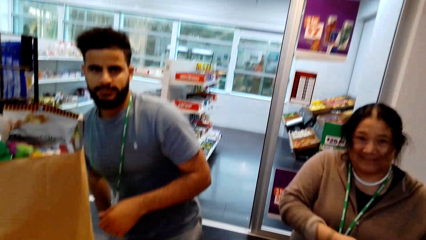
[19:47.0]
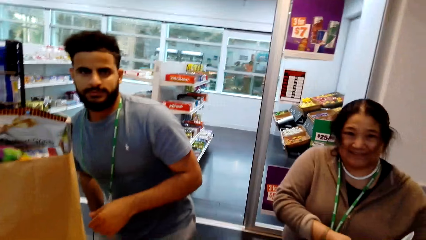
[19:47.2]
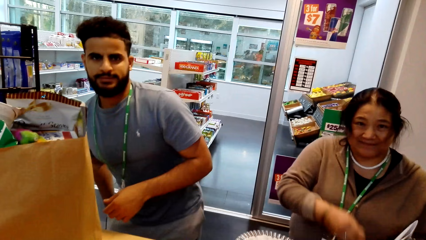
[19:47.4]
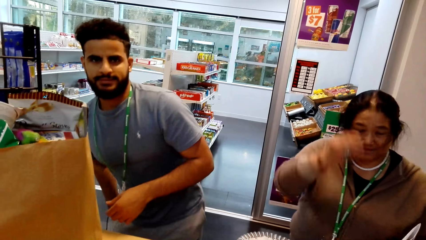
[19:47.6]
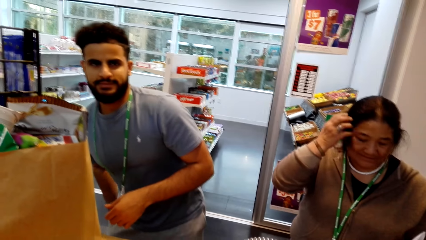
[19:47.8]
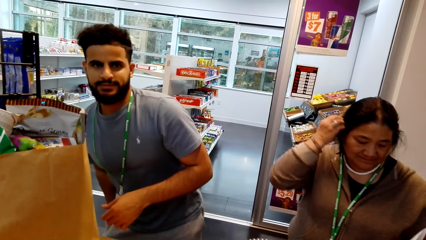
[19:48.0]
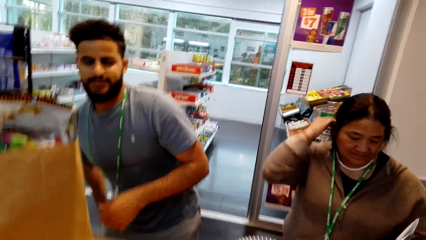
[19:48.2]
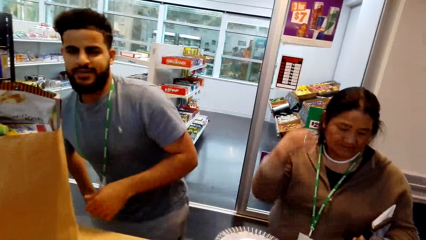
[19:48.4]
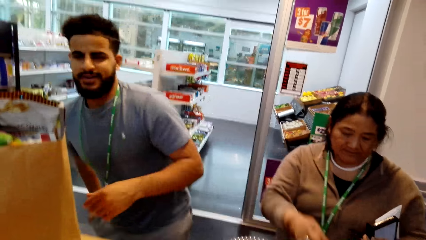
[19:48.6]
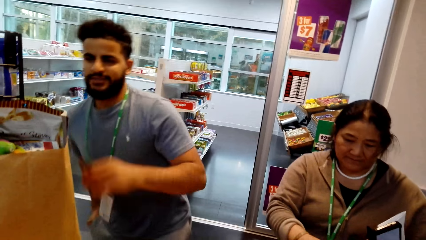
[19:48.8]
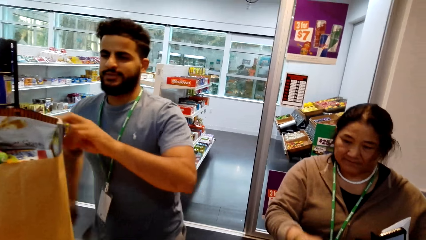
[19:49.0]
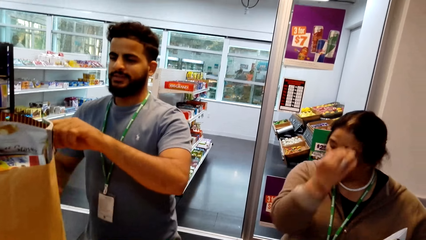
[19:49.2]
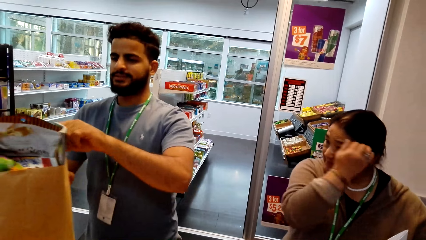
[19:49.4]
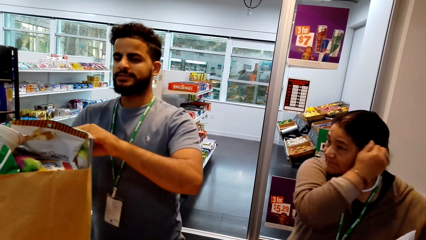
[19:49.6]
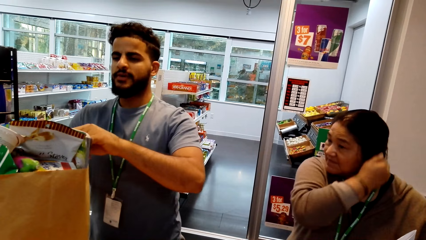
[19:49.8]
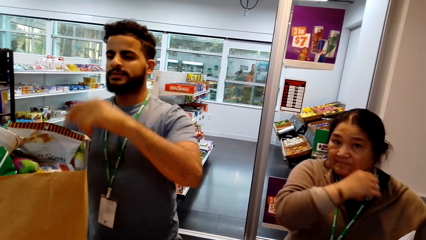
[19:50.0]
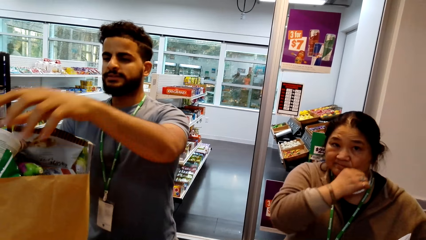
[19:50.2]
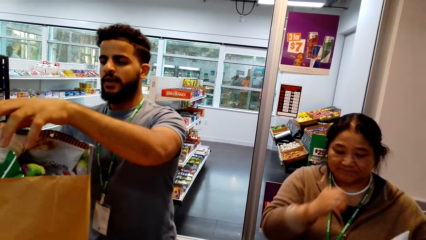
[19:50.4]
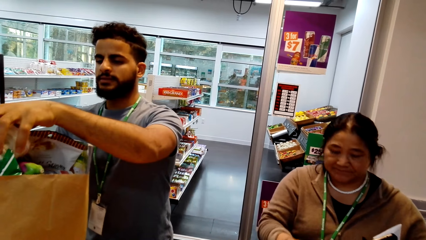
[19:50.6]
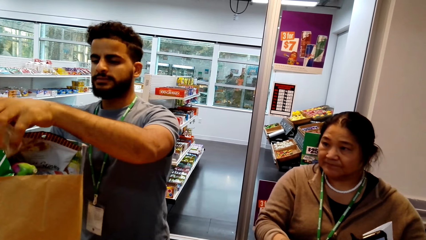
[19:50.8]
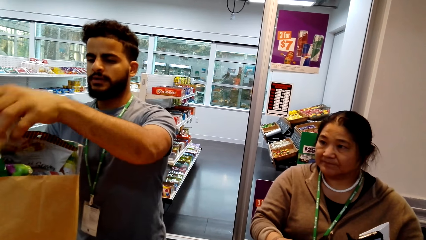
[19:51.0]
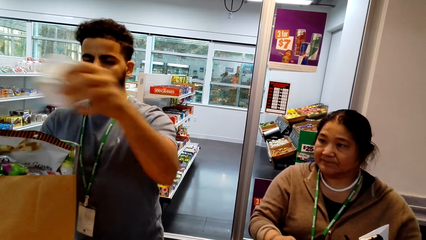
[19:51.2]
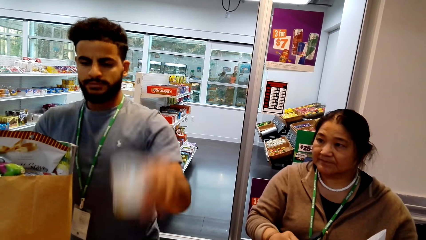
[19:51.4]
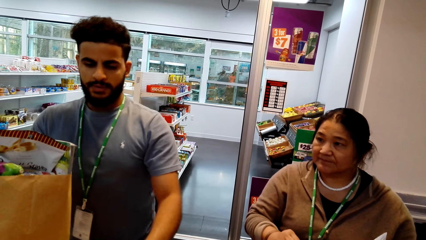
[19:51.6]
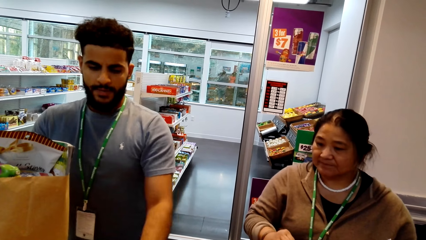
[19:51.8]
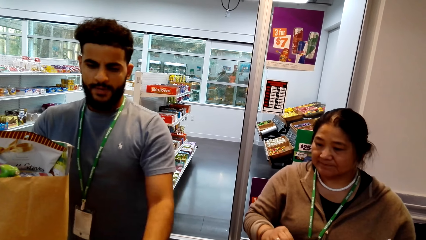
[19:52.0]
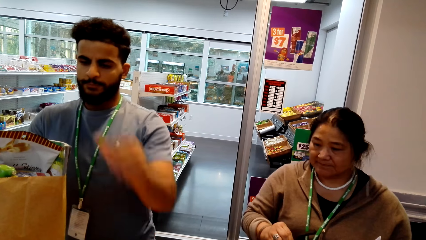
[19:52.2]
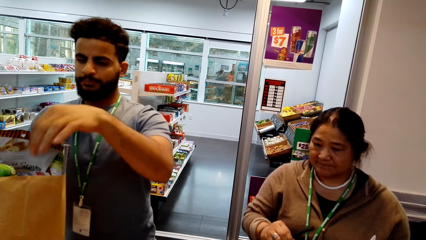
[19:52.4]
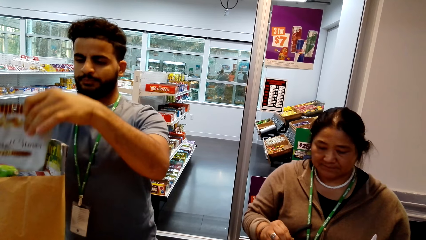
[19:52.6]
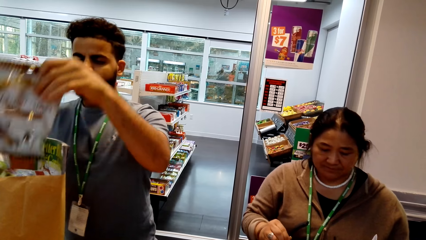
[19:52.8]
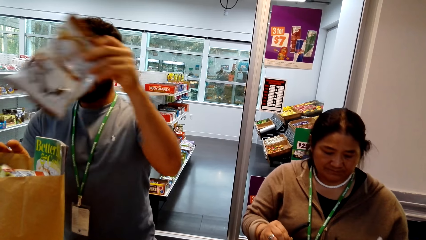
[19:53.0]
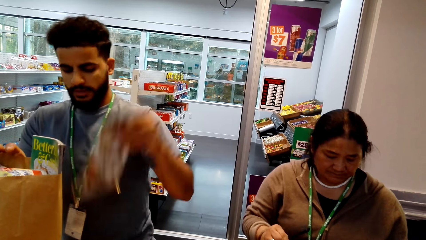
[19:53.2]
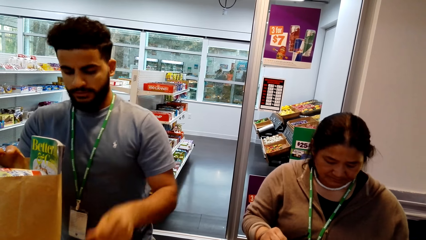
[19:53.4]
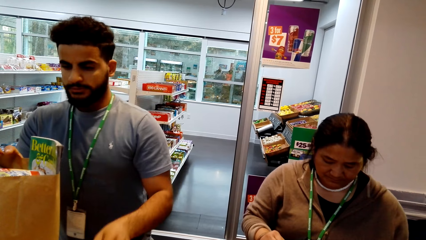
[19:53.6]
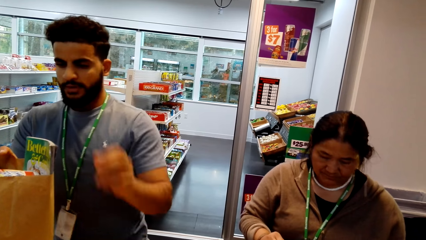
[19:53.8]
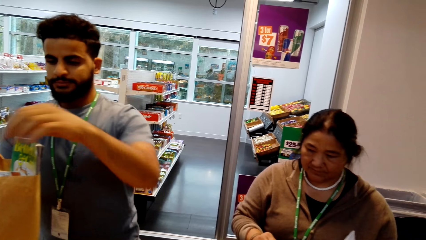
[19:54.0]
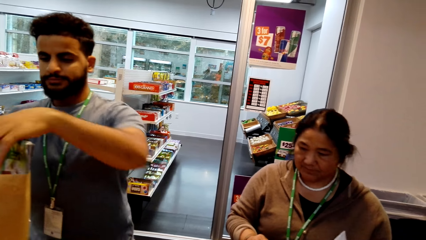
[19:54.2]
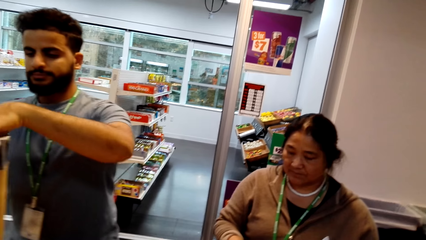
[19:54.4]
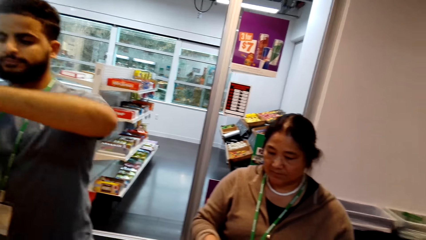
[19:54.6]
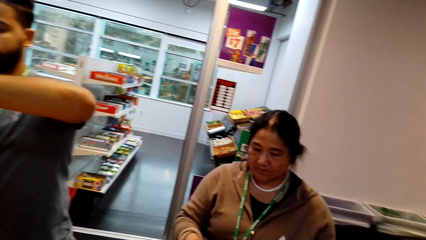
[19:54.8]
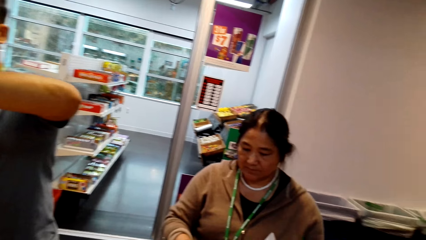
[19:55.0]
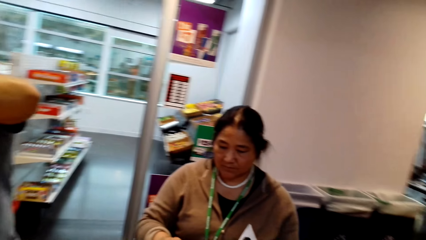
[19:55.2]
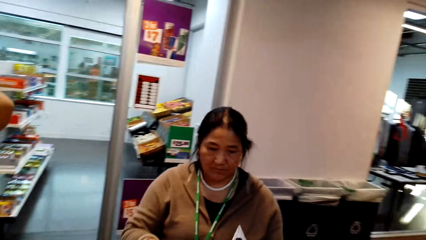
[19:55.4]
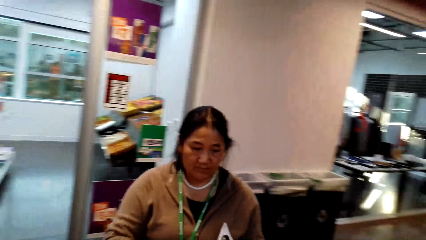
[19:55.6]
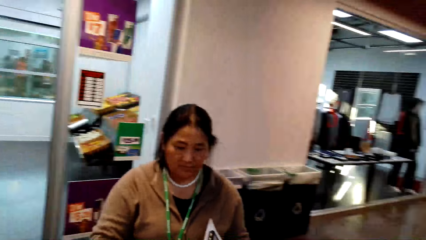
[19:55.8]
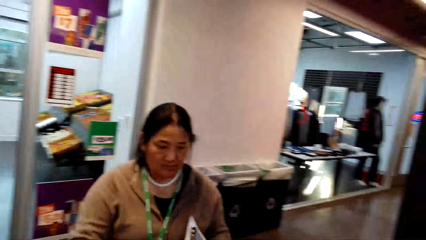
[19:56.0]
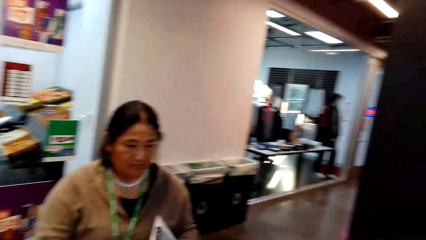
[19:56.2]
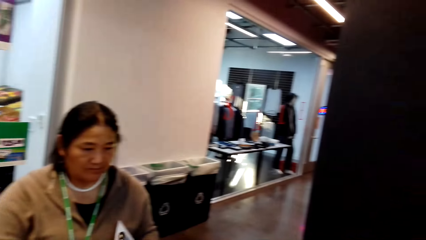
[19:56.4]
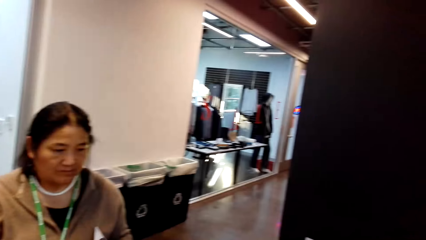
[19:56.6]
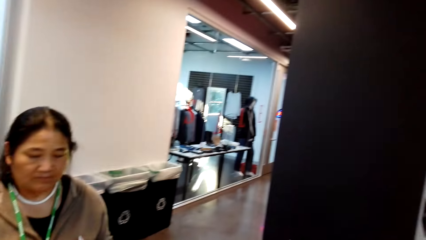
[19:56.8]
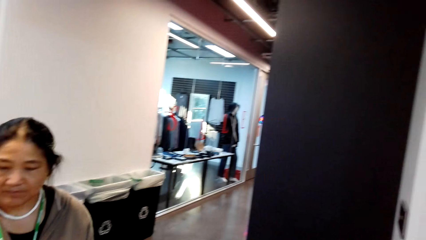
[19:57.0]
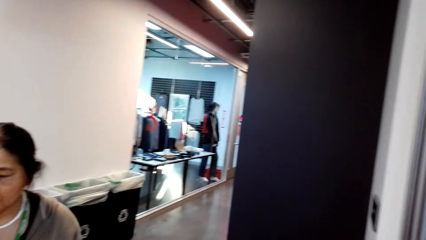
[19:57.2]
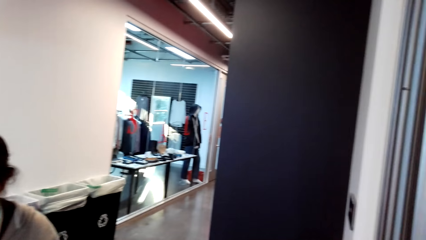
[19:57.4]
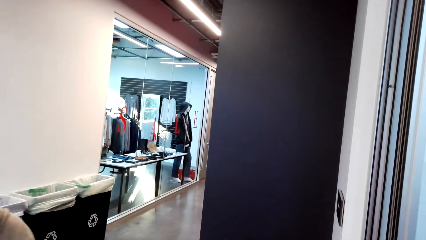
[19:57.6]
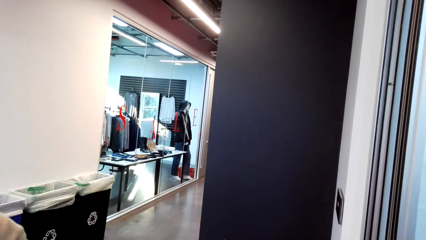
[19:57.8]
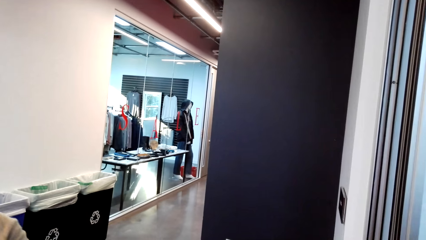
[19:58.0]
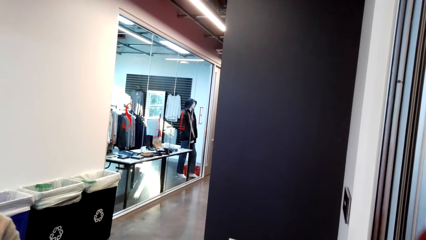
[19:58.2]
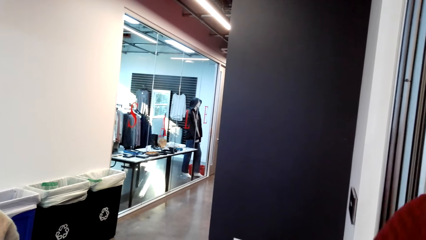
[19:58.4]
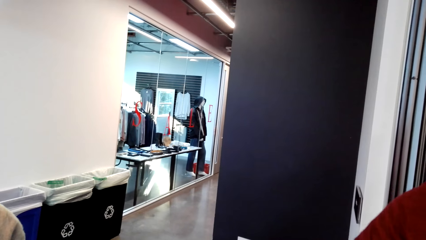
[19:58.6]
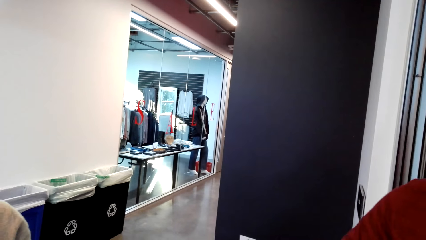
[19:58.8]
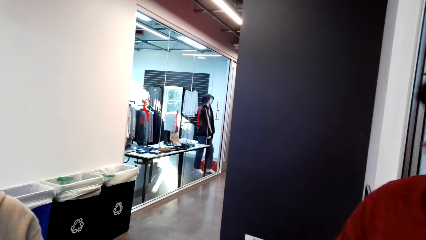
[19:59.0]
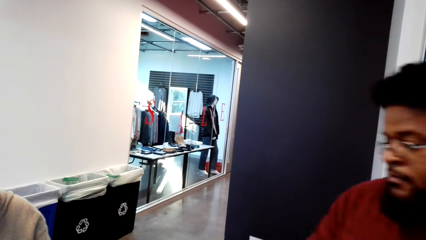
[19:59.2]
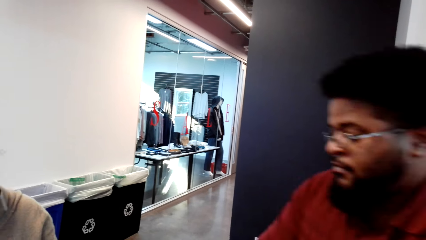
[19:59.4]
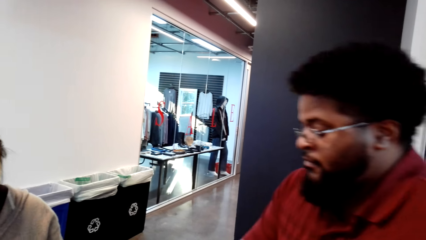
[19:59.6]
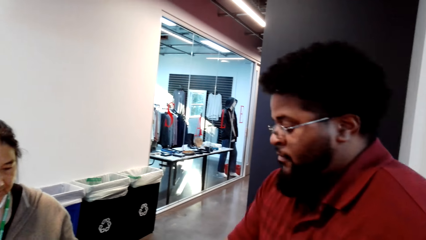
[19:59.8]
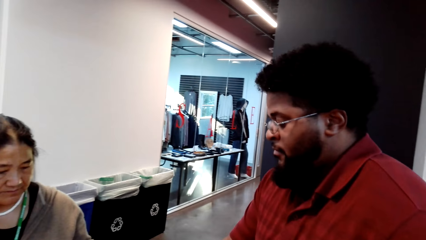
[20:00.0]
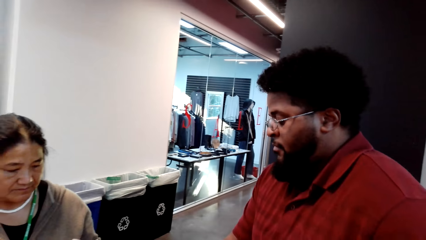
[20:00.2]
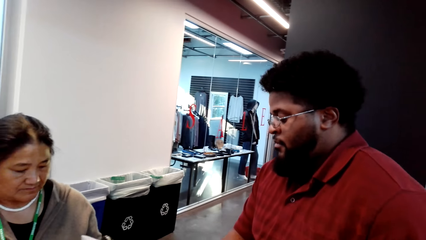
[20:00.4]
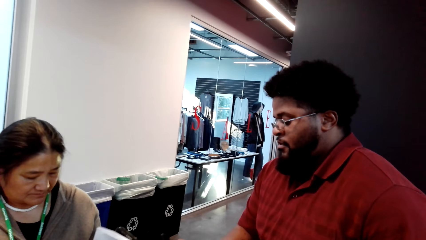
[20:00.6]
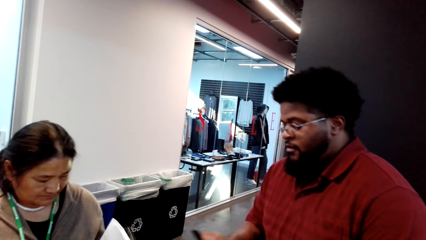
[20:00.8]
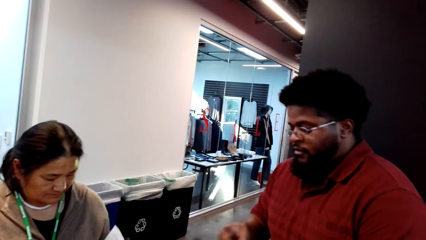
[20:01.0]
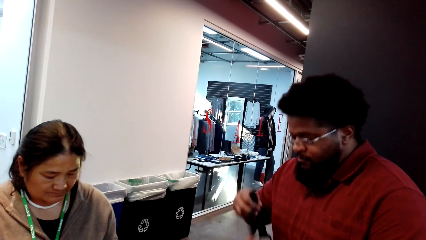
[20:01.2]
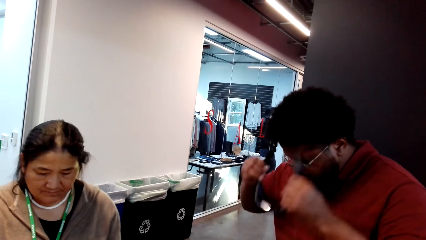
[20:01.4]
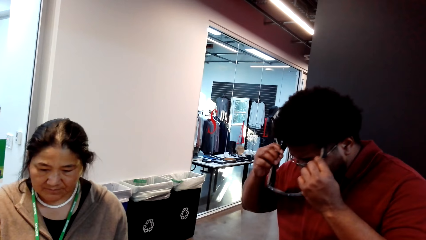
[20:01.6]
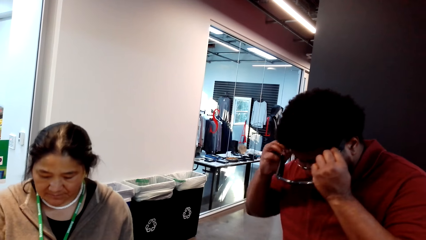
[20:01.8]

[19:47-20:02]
The camera wearer converses with a woman and a man. The woman touches her hair and touches her face. The camera wearer looks at the man. The man picks a packet from a packing bag and puts the packet on a counter. The camera wearer looks at the woman. They look around. They look at another man.
